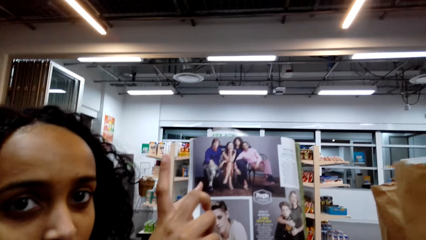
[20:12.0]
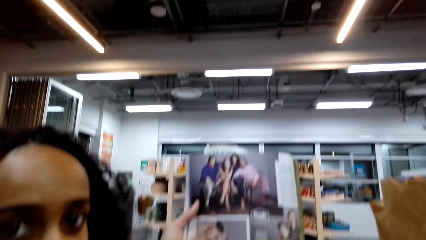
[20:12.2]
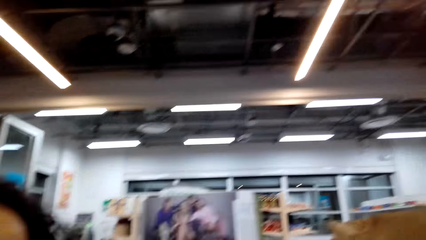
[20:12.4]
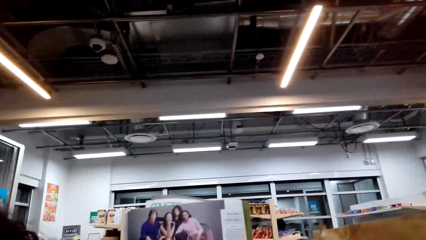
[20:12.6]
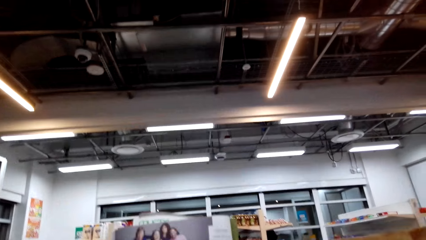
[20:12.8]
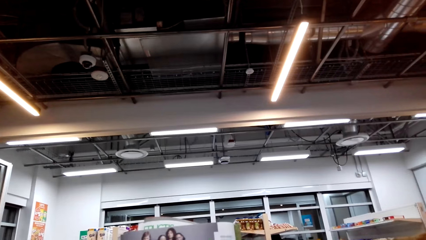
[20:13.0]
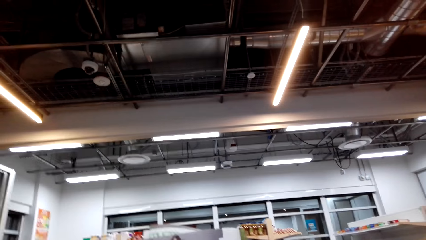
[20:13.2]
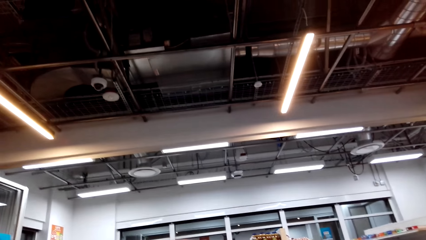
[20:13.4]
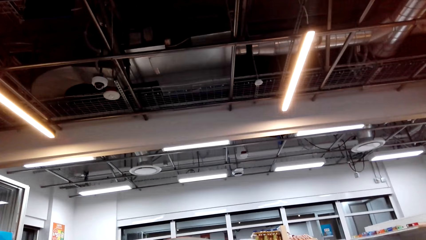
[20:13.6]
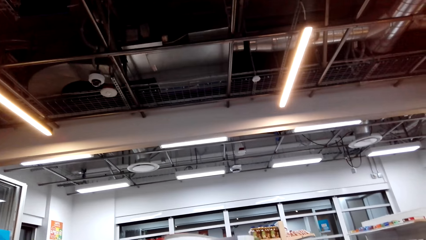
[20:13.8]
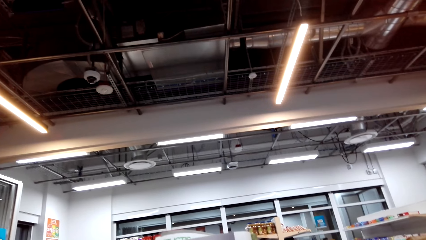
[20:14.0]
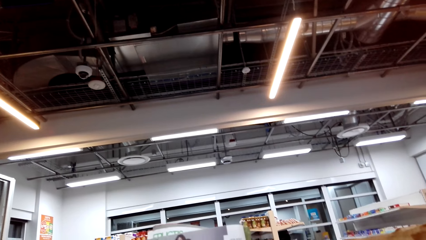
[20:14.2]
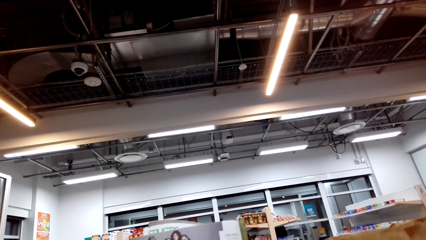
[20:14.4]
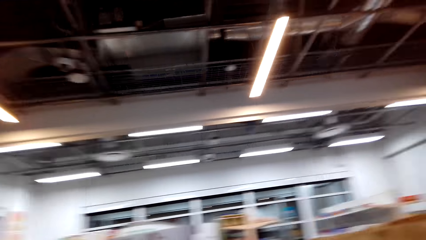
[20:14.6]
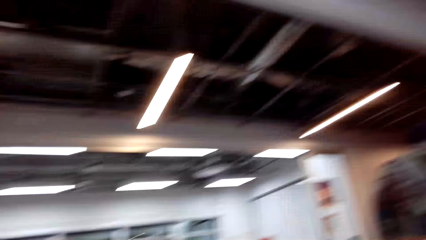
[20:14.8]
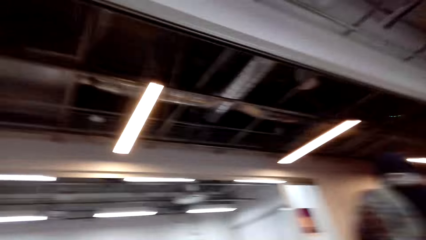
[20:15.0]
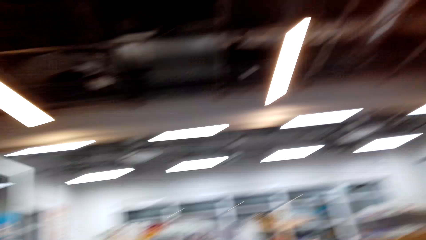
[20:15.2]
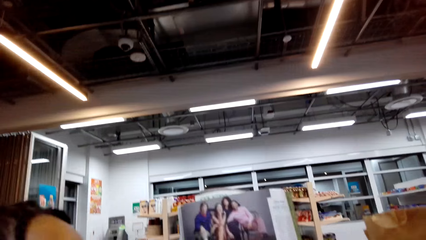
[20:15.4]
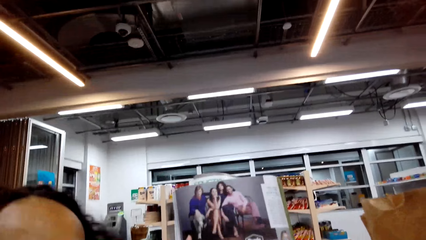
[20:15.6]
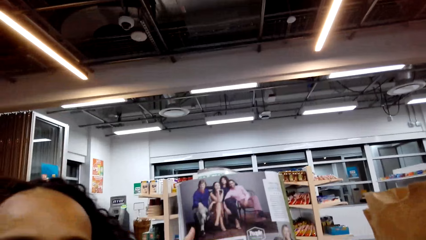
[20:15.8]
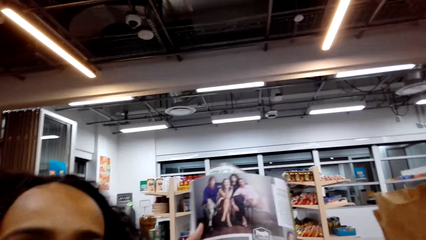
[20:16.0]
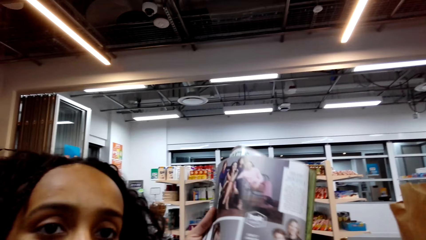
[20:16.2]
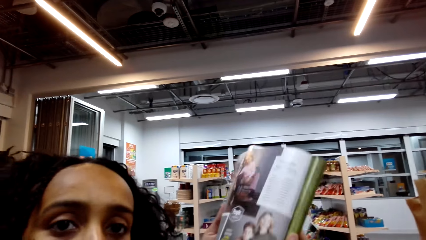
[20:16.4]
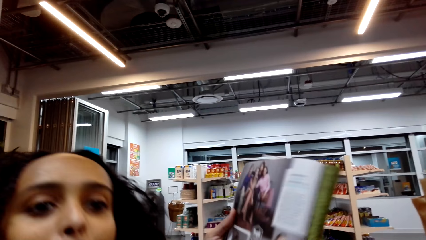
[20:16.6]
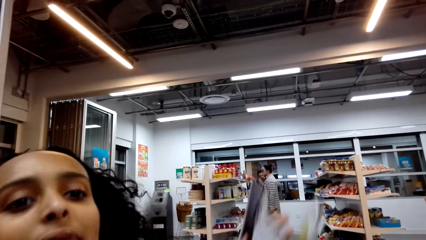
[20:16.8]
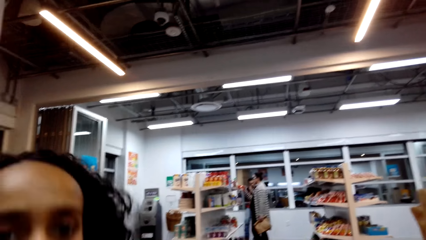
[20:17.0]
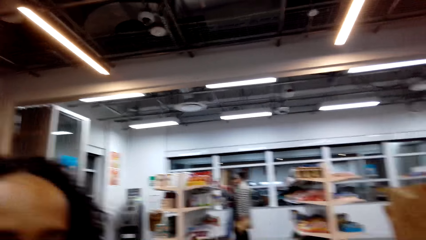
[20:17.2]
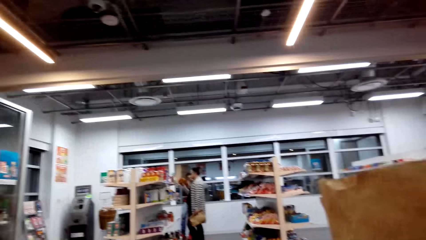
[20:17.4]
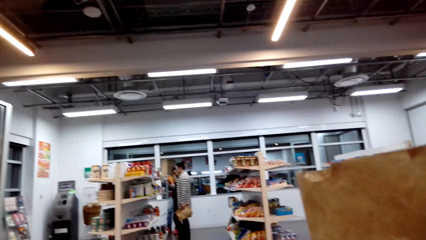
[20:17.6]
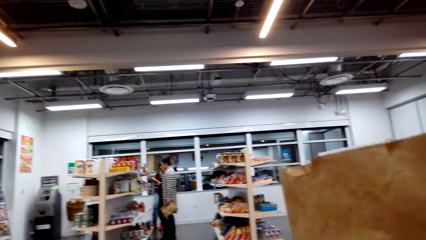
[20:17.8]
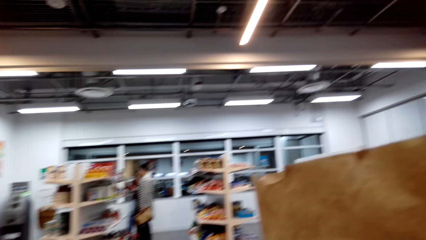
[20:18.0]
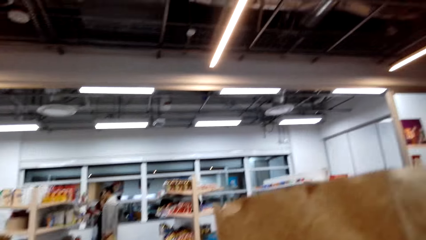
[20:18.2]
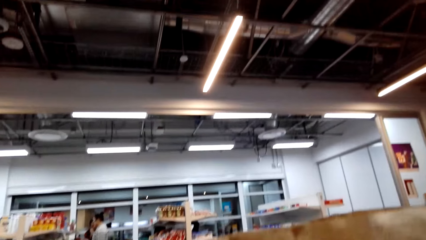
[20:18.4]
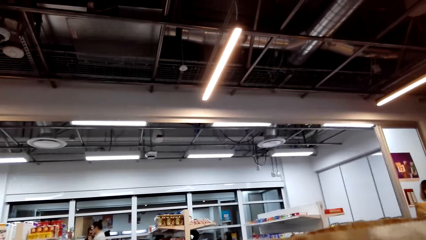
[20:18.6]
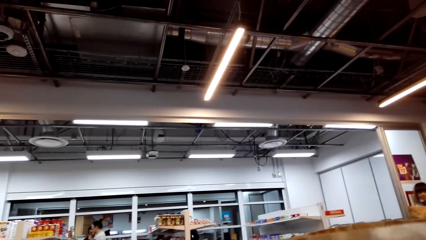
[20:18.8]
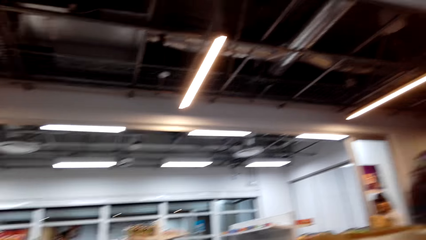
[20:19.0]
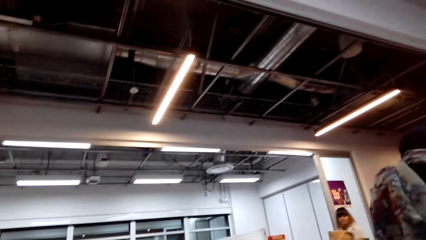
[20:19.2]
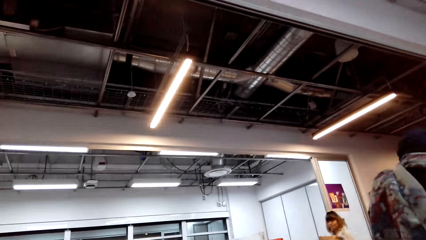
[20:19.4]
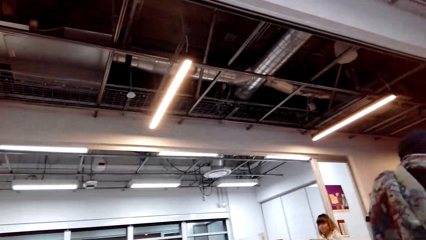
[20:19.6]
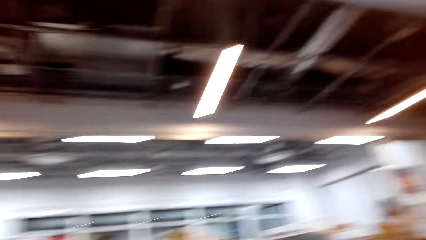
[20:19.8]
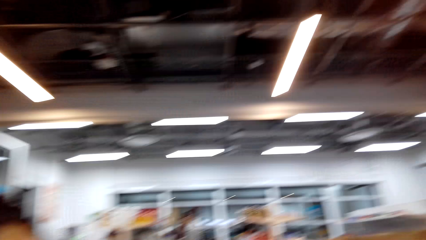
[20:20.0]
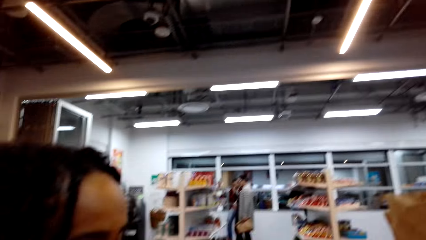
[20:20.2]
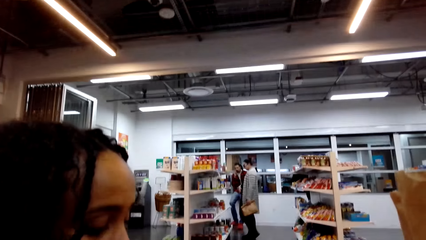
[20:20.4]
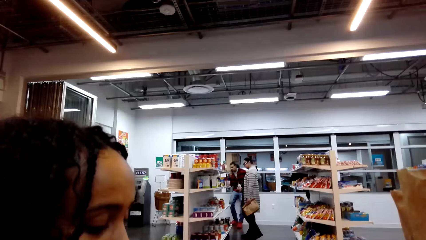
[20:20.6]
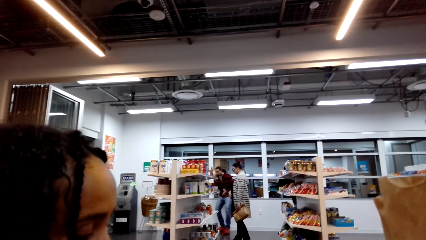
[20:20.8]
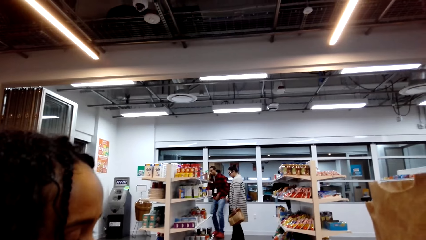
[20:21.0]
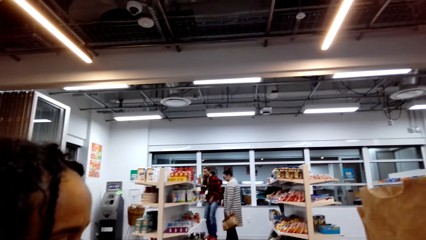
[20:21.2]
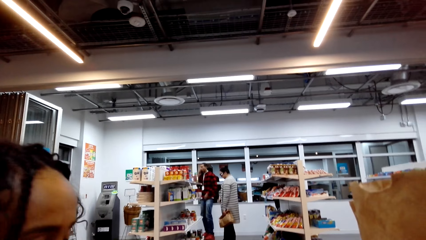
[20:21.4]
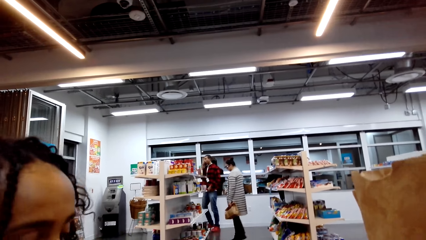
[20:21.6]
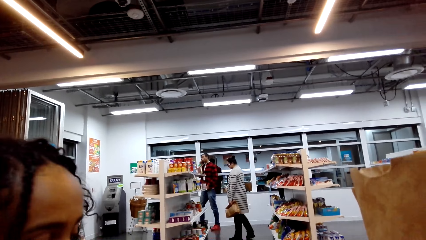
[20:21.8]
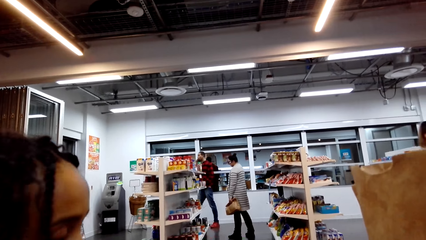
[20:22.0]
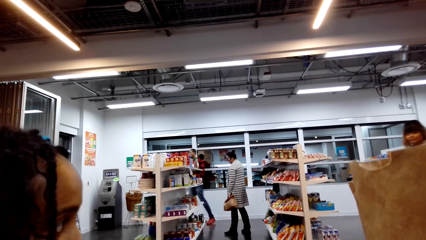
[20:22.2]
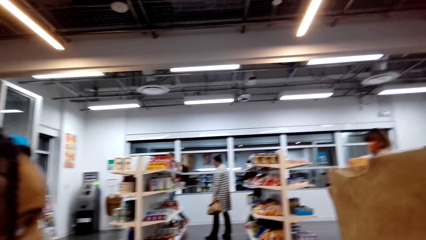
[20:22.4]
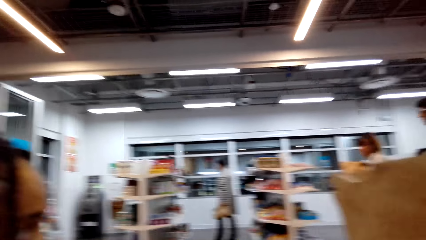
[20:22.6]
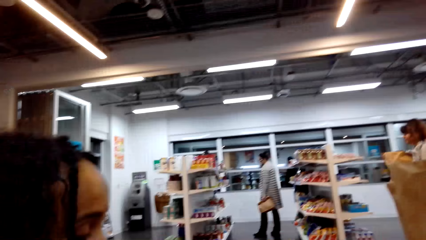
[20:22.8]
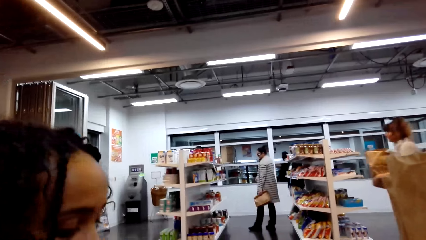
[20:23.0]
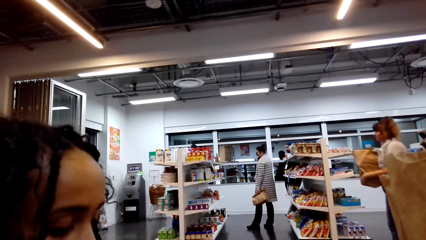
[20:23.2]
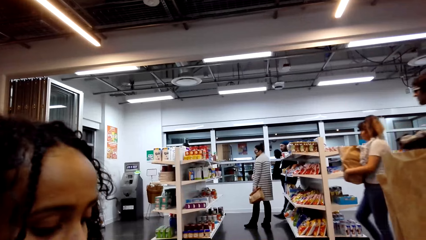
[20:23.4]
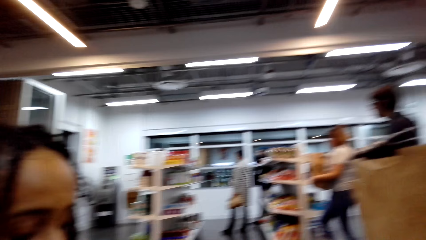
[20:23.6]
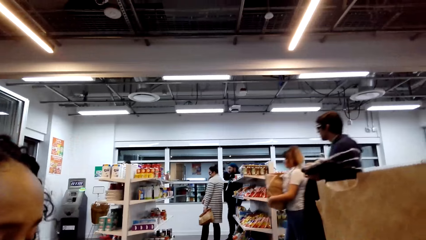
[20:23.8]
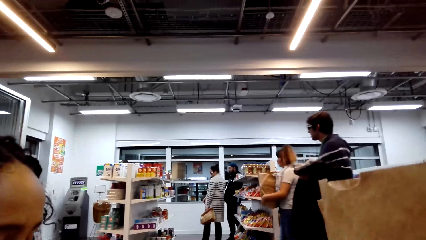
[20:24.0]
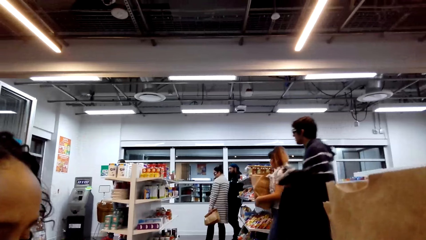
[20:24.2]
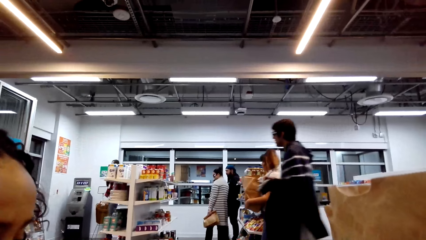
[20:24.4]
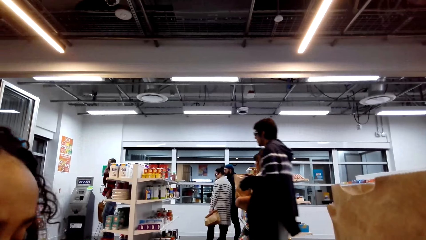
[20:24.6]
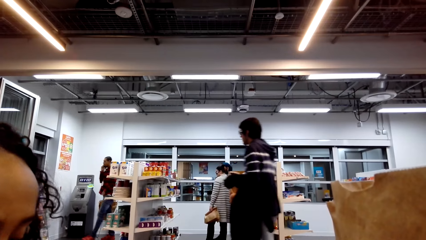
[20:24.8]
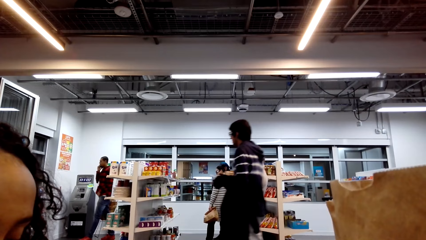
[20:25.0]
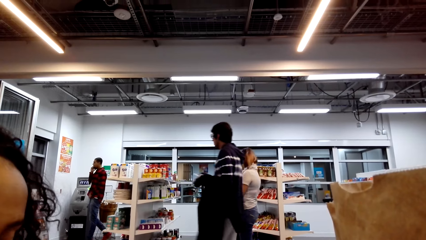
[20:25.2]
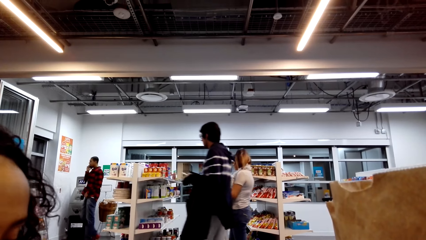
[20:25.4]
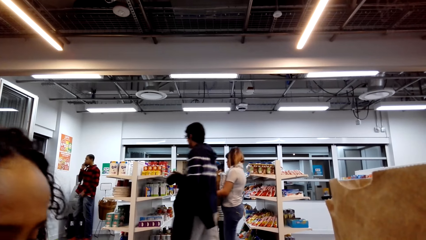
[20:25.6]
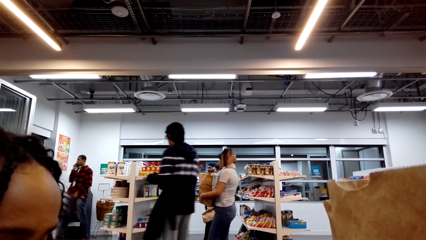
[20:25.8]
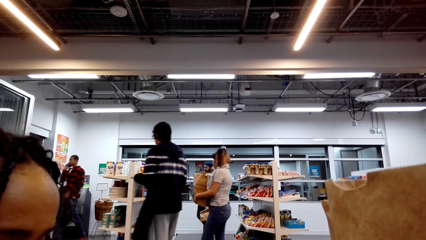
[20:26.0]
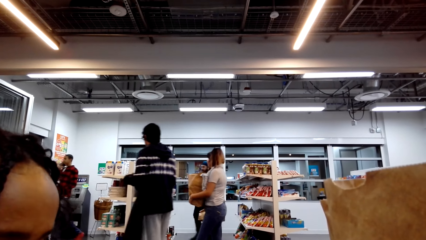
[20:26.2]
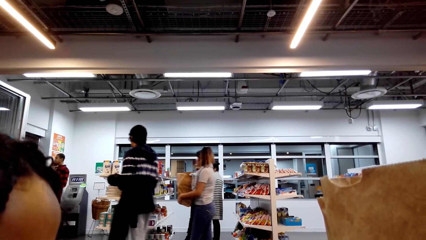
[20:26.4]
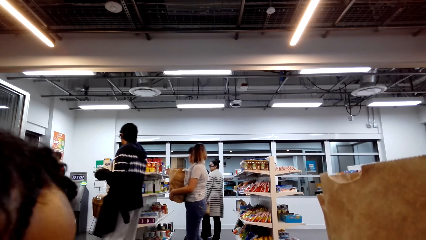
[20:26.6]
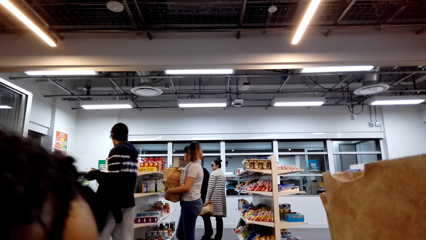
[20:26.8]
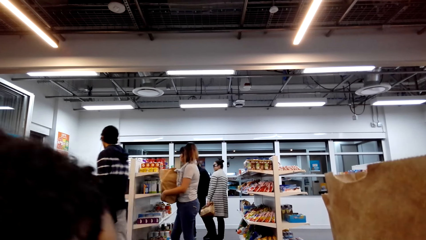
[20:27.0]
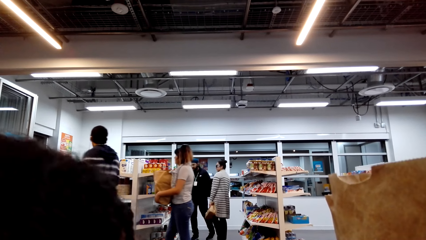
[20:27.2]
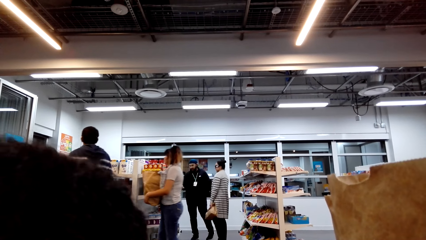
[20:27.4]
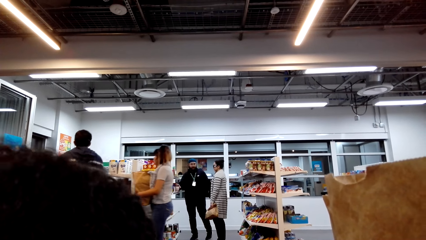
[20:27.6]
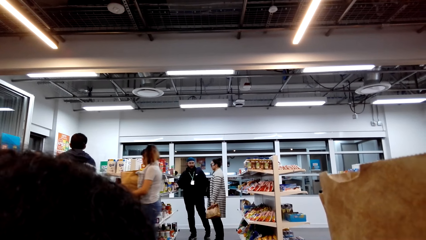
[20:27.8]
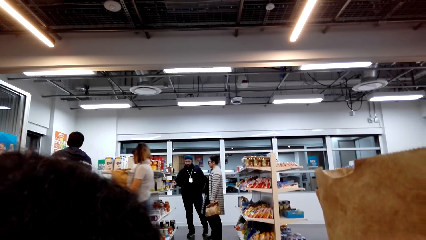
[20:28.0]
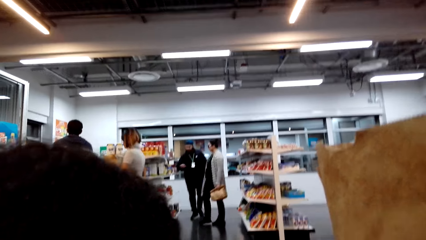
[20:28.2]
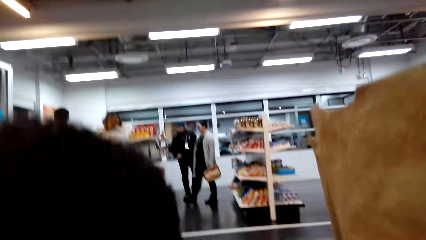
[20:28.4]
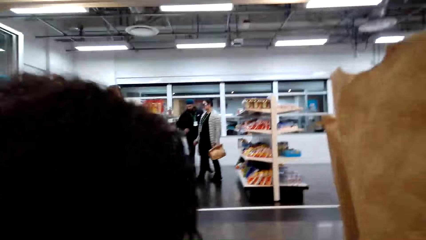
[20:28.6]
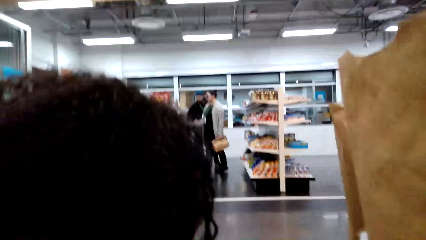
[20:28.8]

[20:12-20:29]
A lady lowers the magazine.
